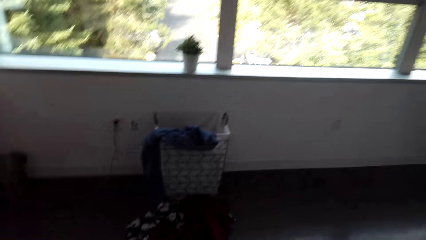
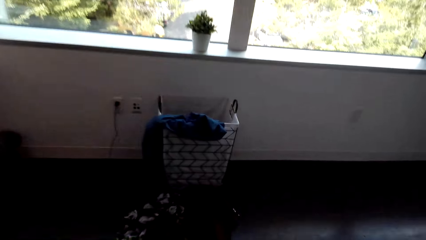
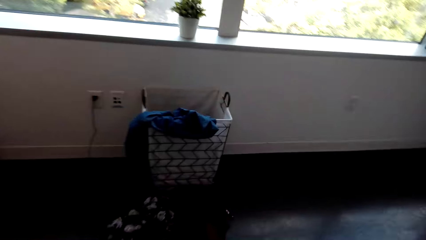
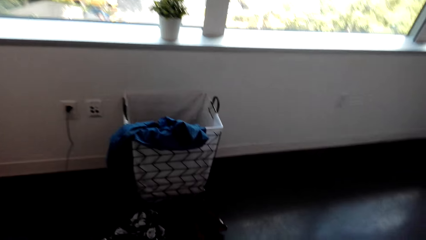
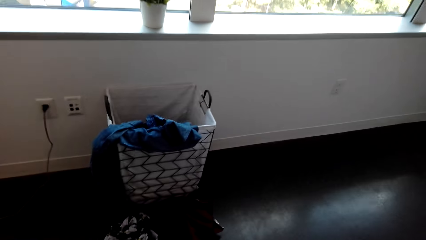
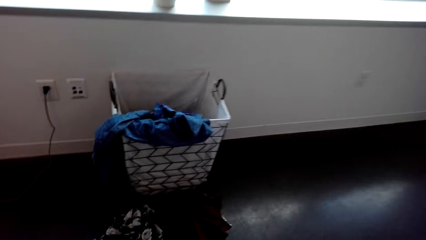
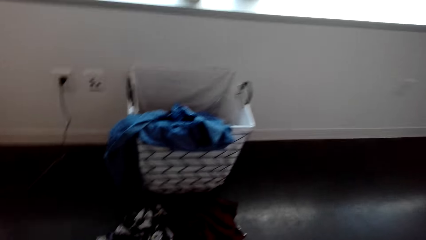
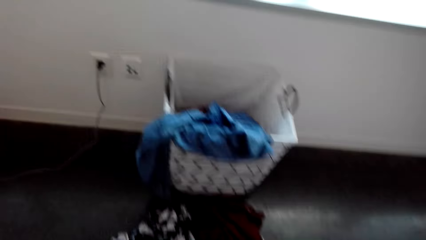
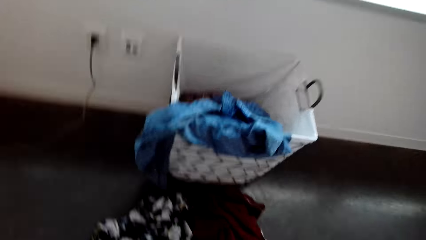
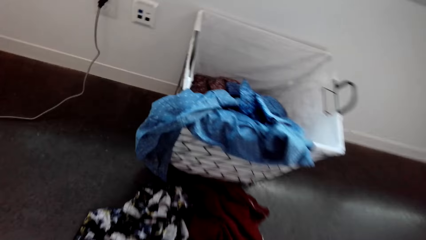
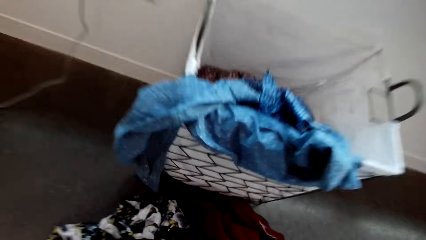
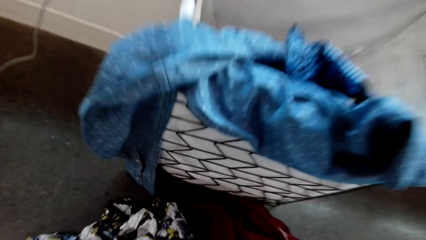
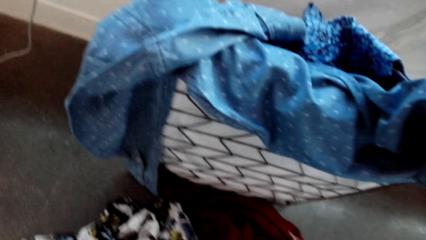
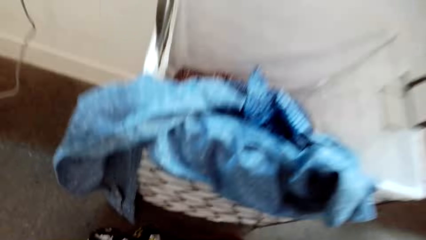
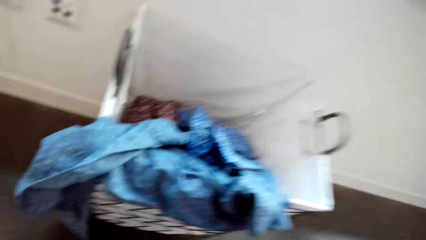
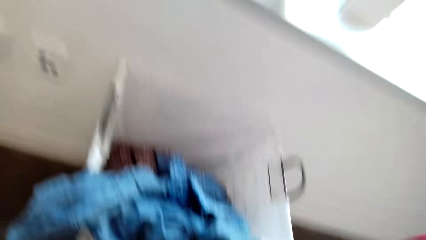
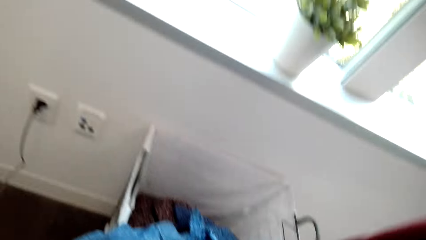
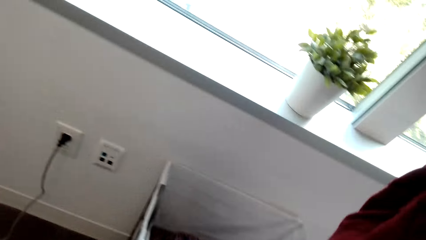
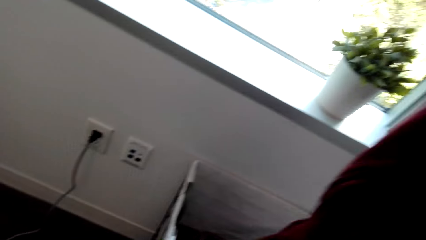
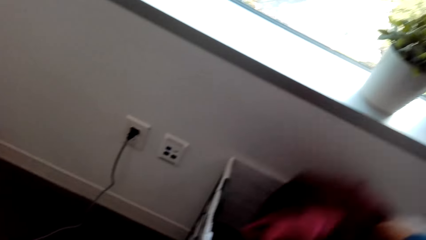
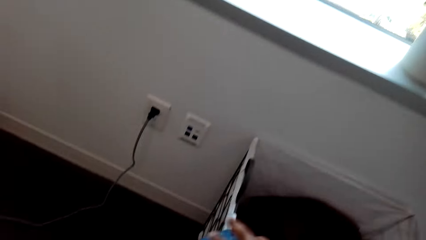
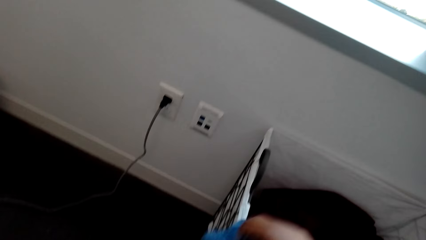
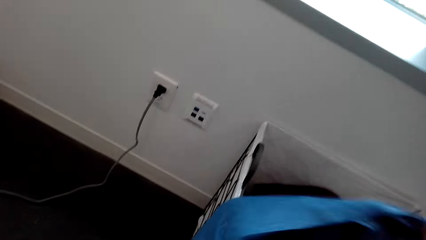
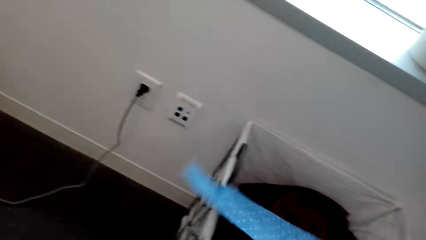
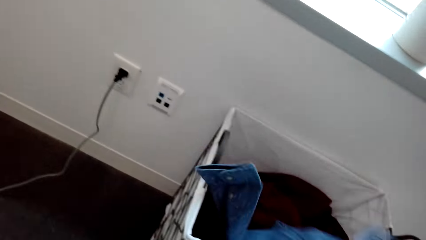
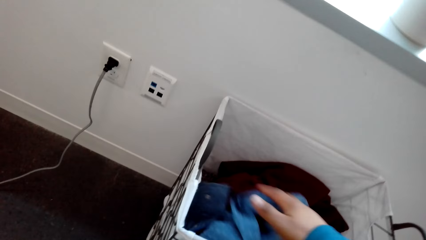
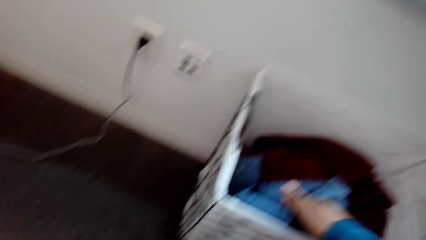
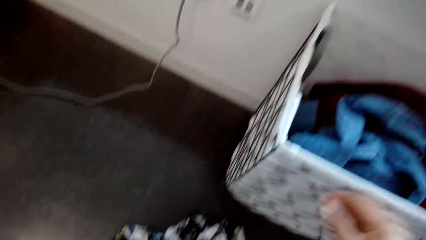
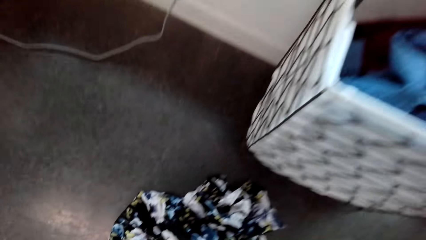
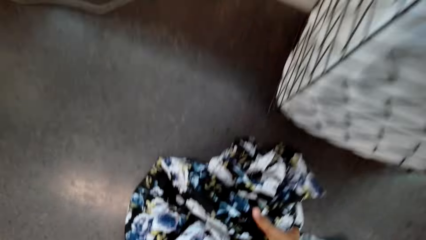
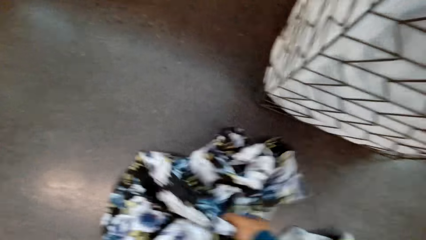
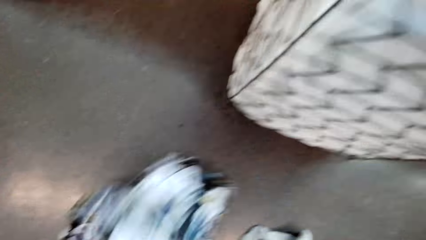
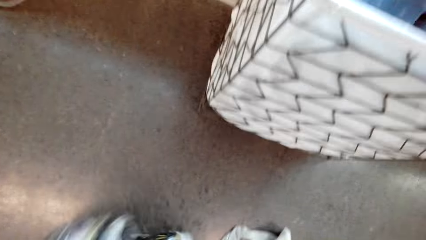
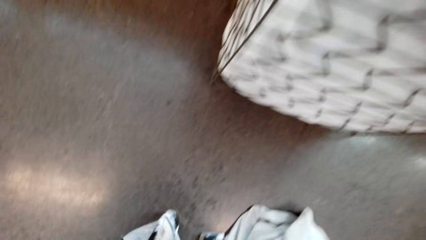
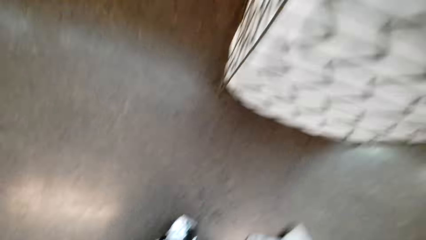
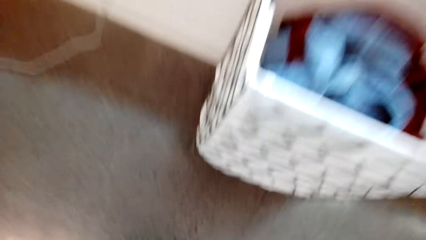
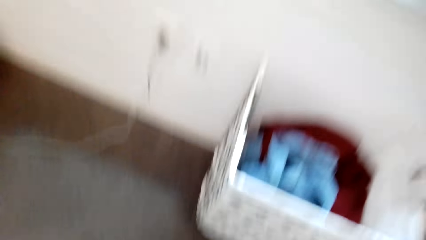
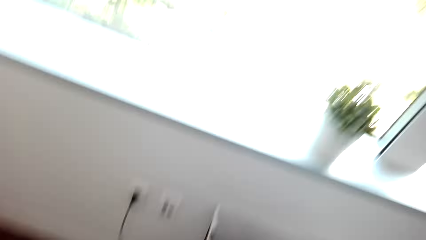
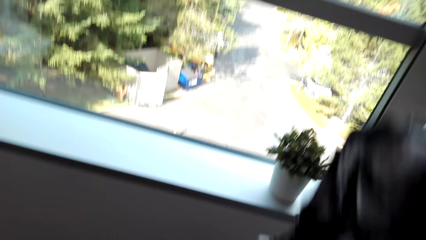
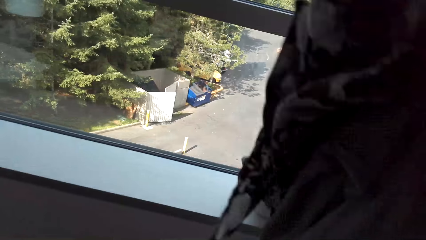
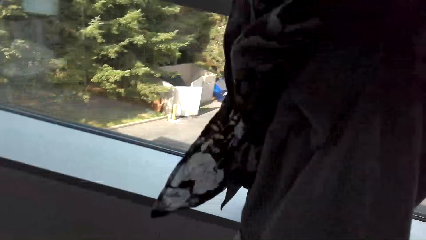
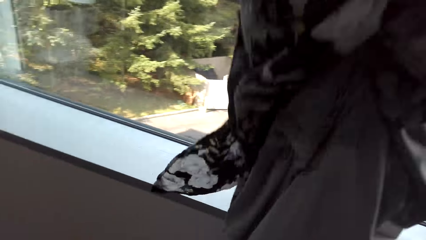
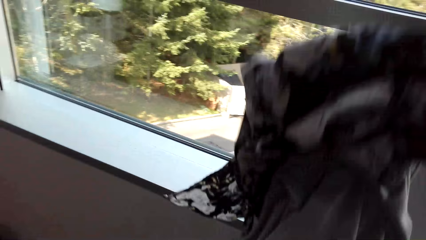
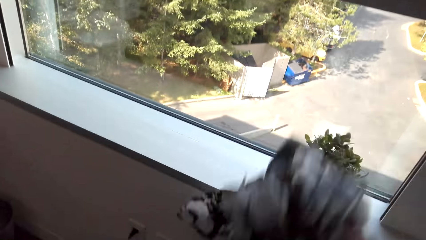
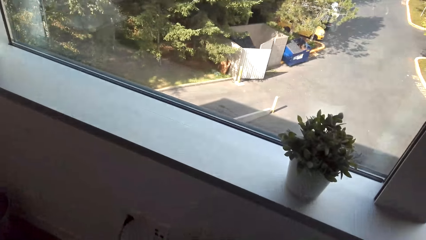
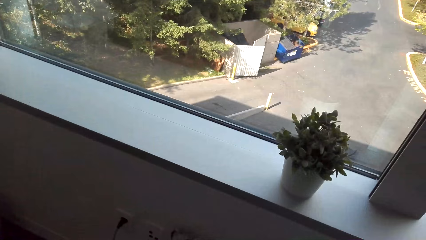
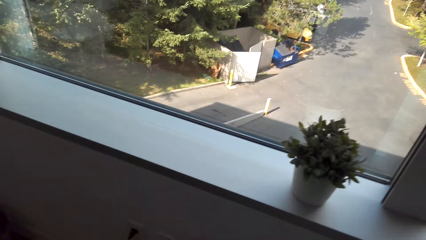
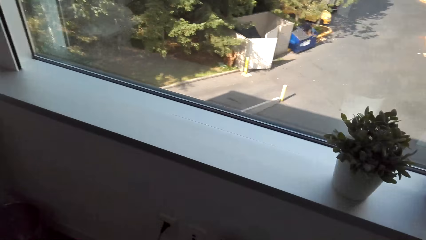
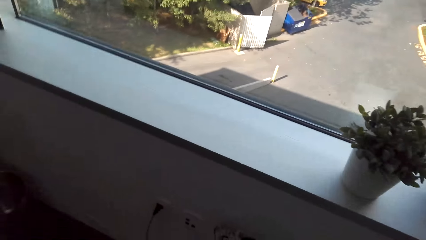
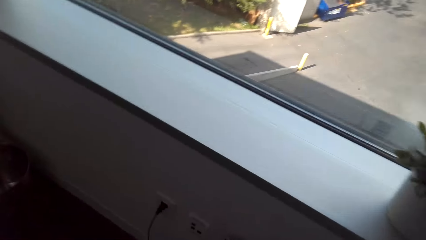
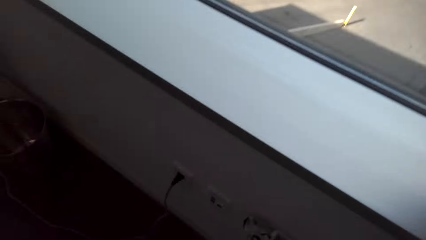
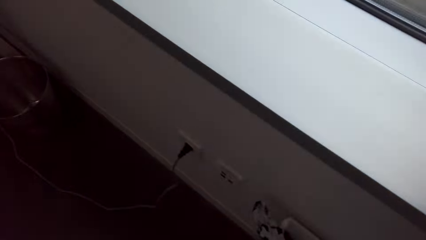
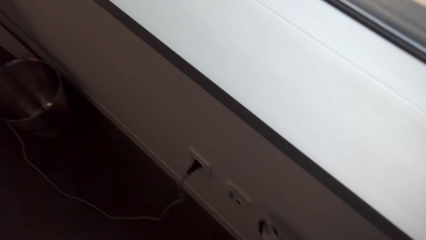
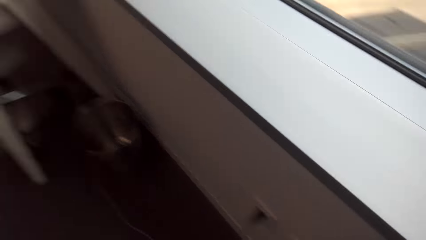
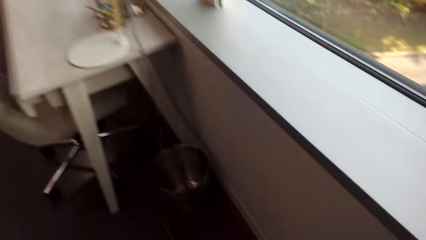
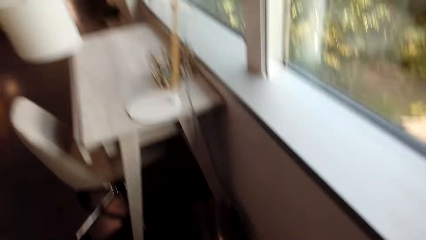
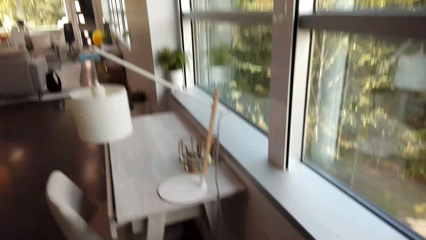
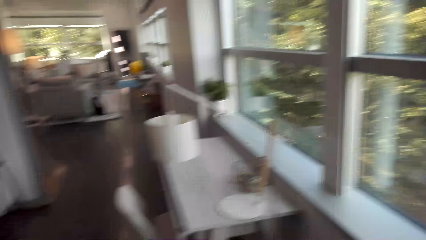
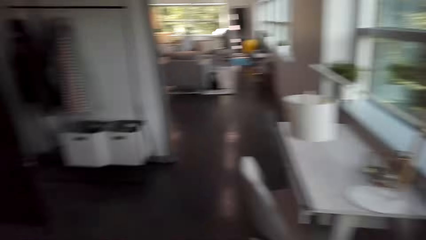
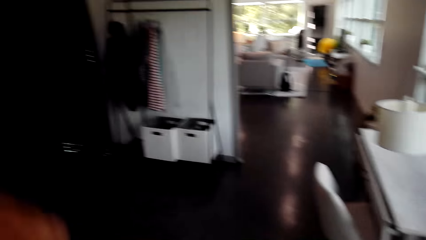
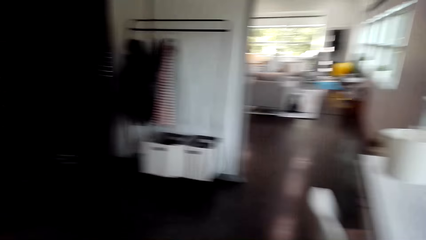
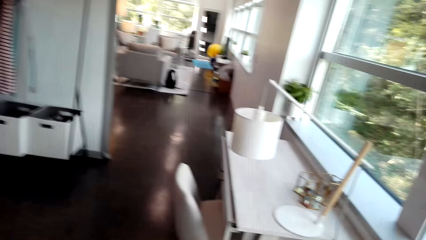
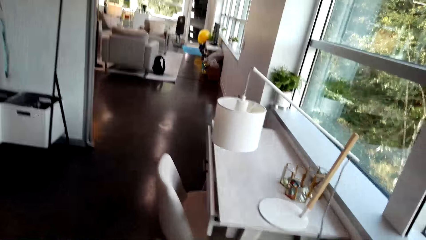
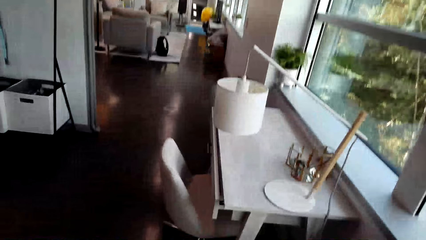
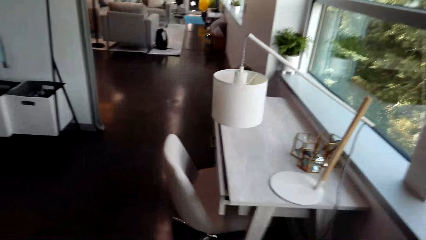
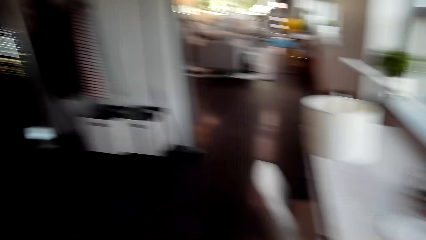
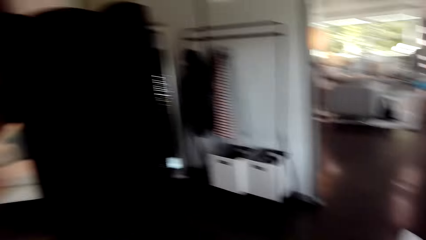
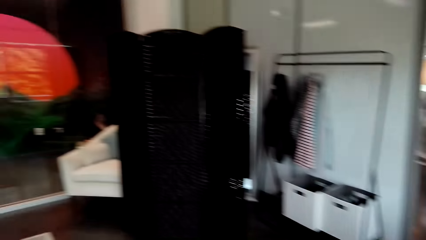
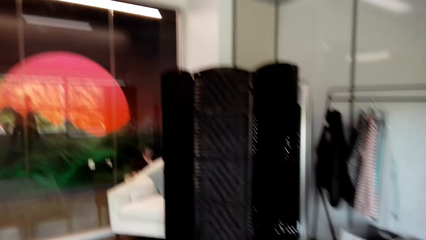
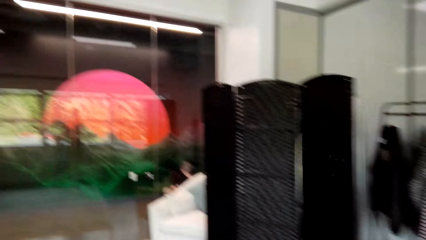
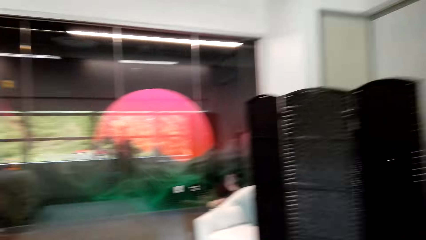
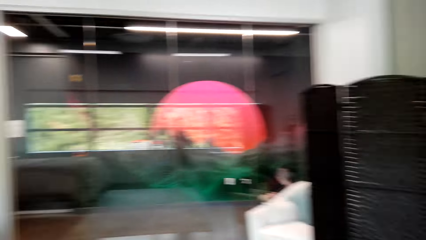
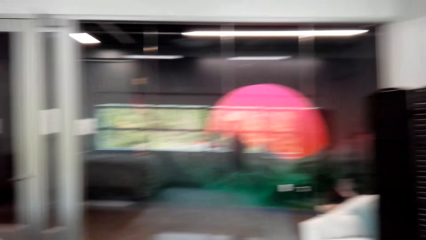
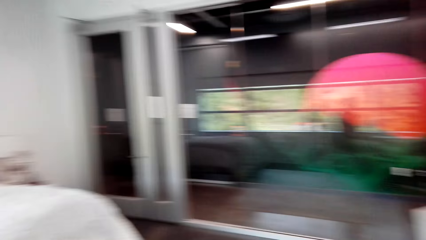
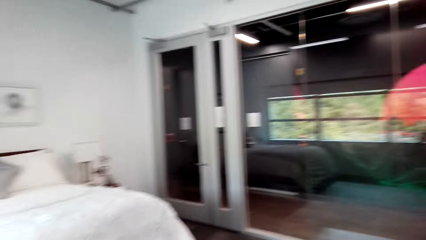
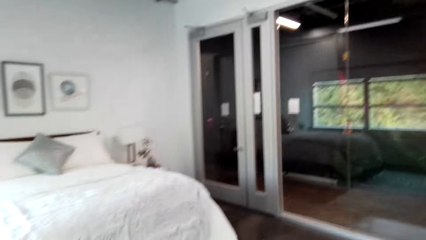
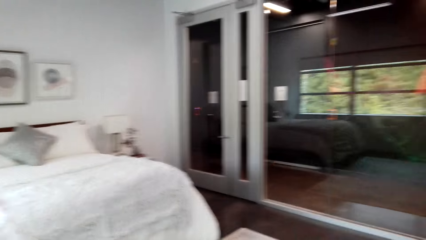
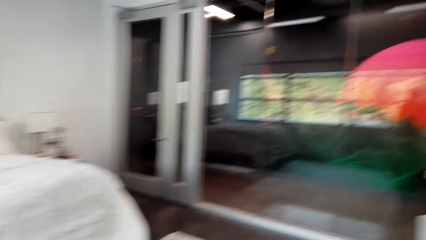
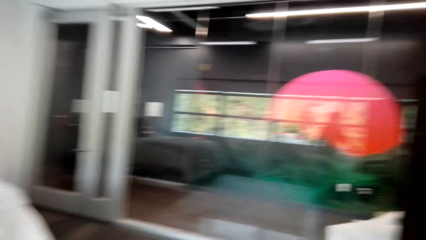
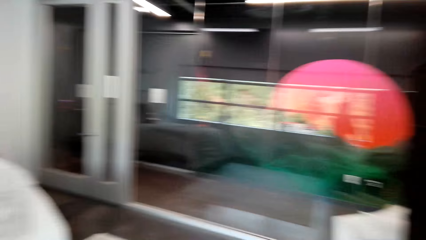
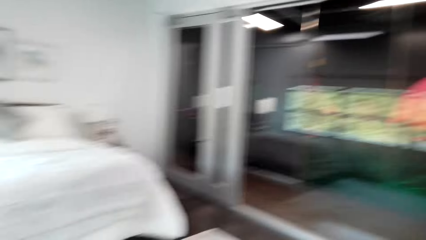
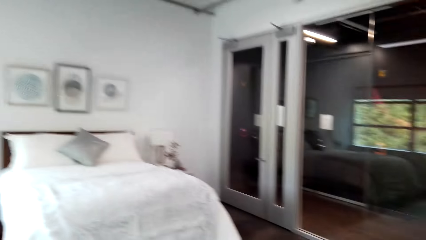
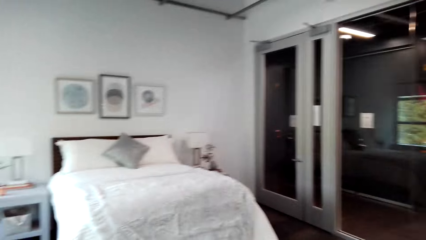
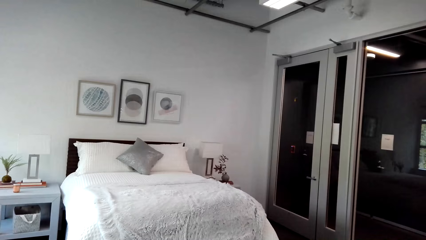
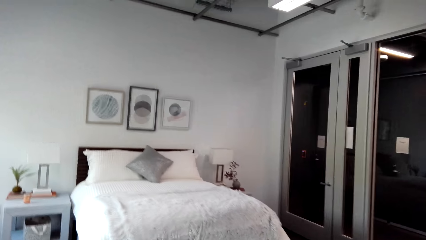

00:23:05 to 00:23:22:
The camera wearer picks clothes from the floor. They put the clothes in a laundry bucket or bin. They pick clothes from the floor, drop the clothes in the laundry bin. They walk around the room.
